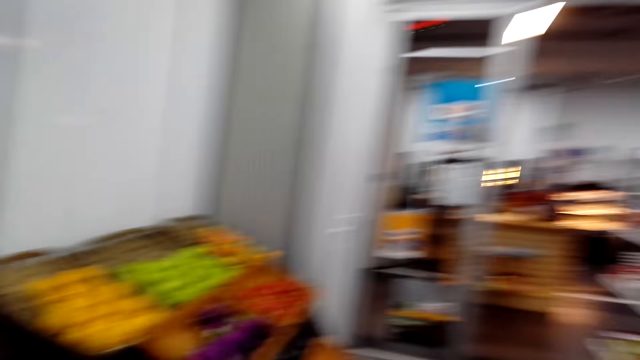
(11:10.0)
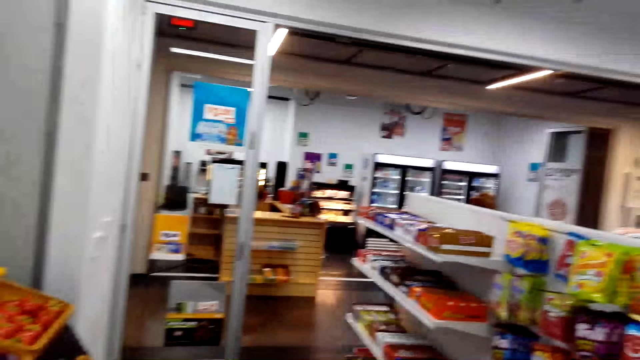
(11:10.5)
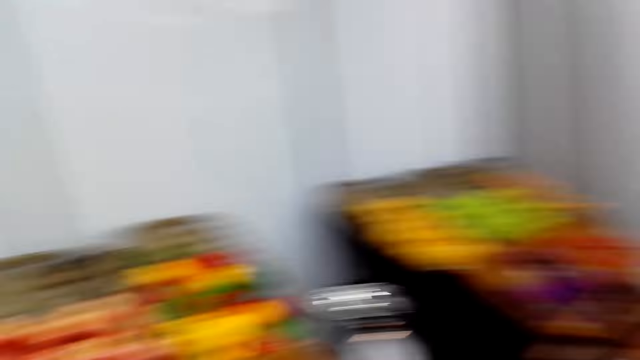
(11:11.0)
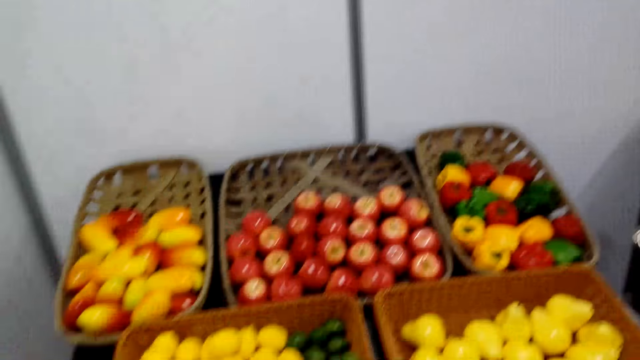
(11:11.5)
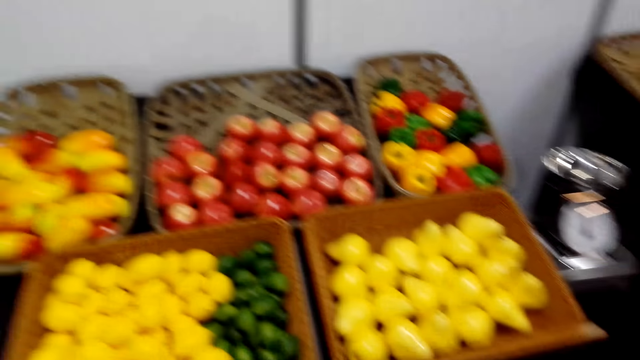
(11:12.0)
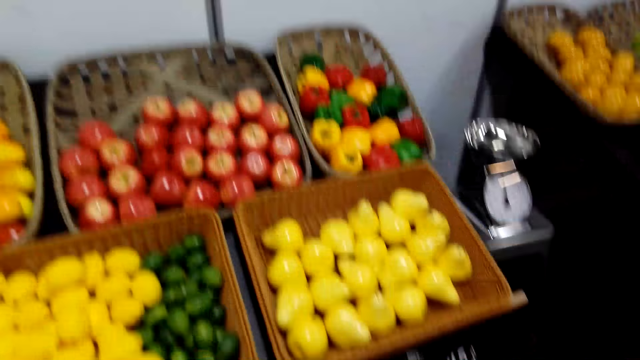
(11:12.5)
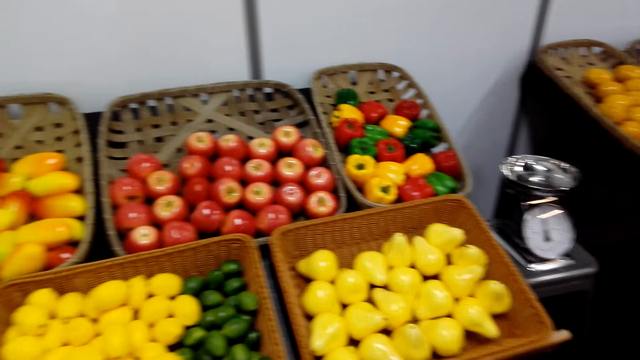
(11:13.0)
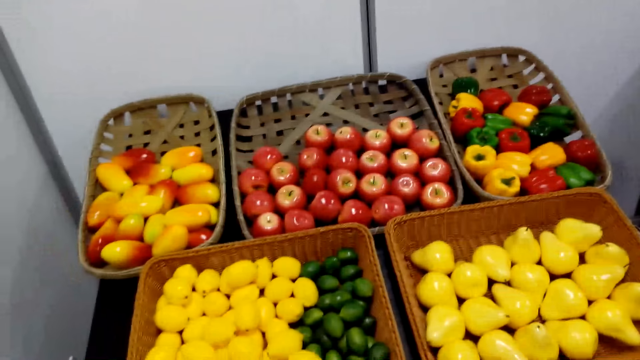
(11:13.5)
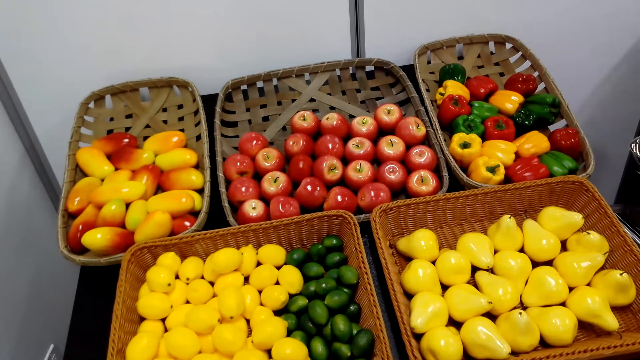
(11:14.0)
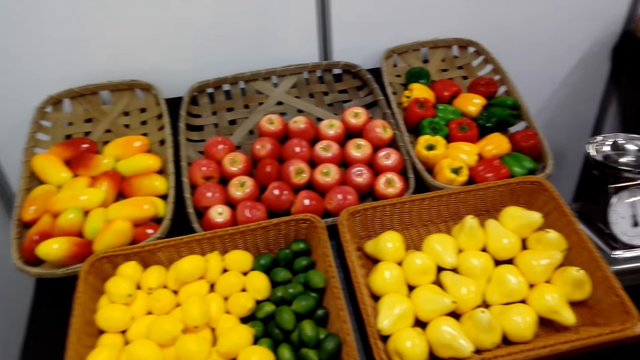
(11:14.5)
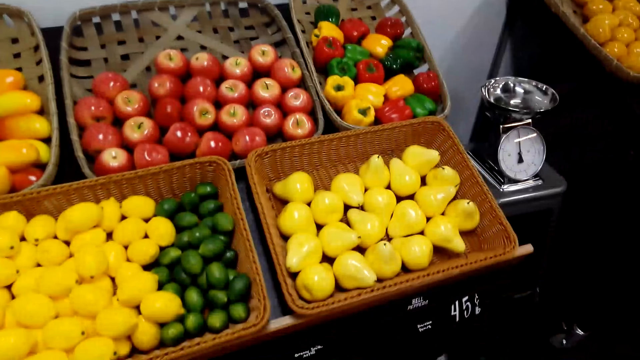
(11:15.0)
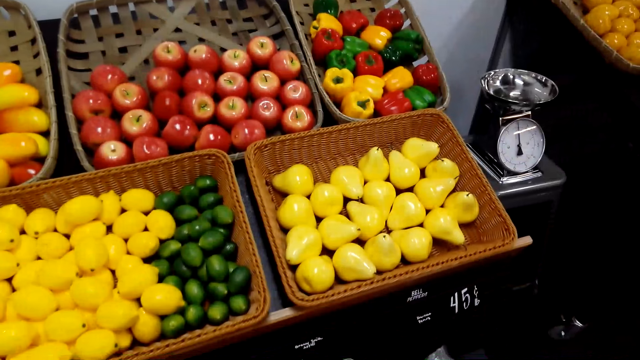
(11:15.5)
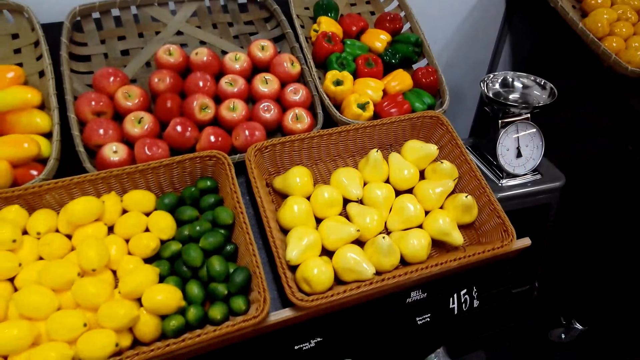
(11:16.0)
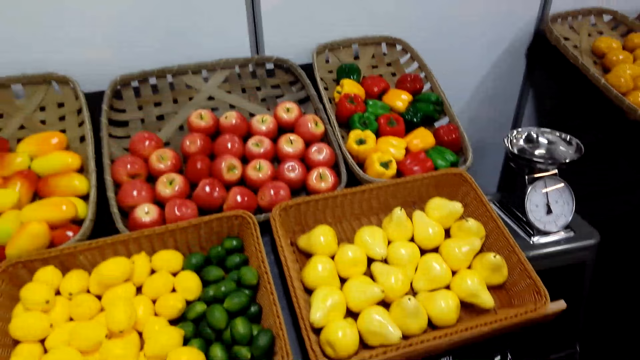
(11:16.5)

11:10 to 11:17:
The camera wearer turns around. They look around. They gaze at fruits in baskets.

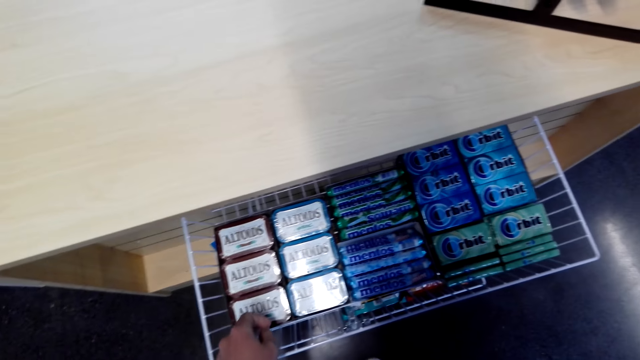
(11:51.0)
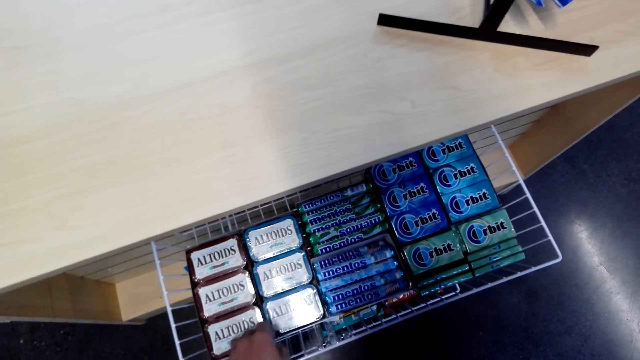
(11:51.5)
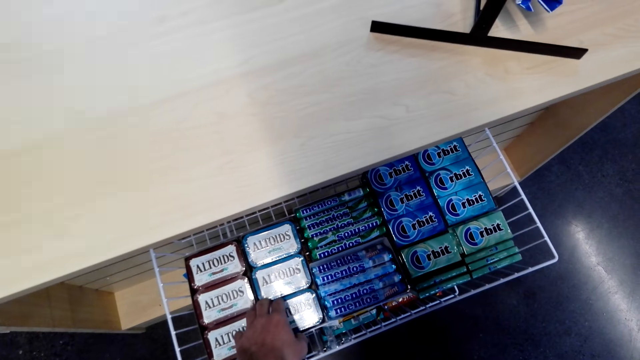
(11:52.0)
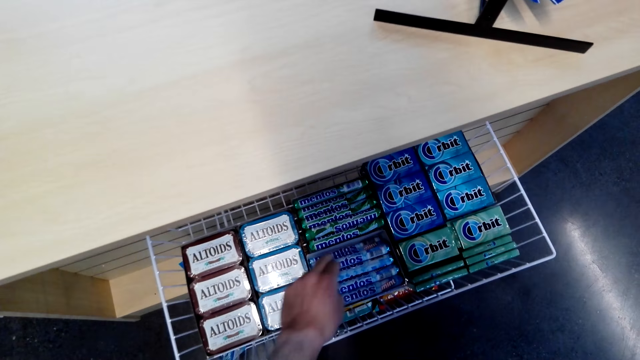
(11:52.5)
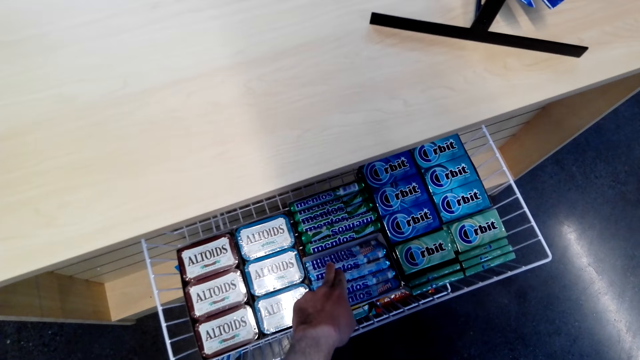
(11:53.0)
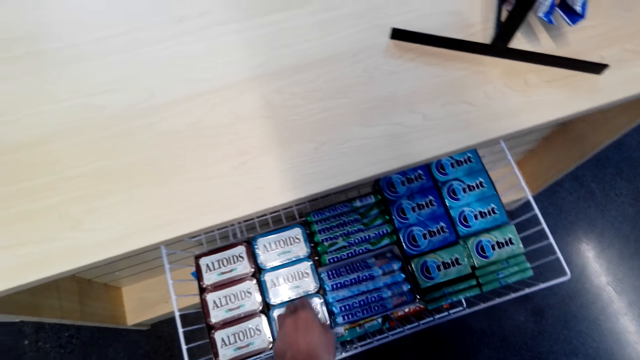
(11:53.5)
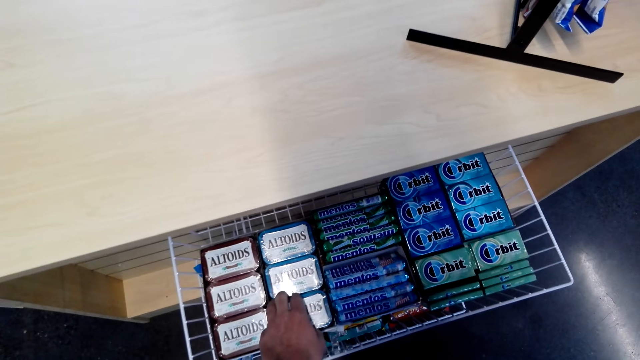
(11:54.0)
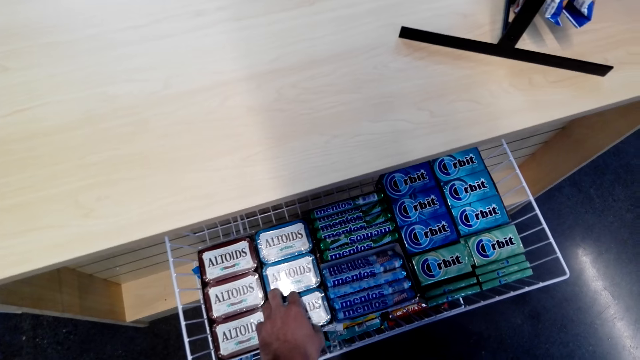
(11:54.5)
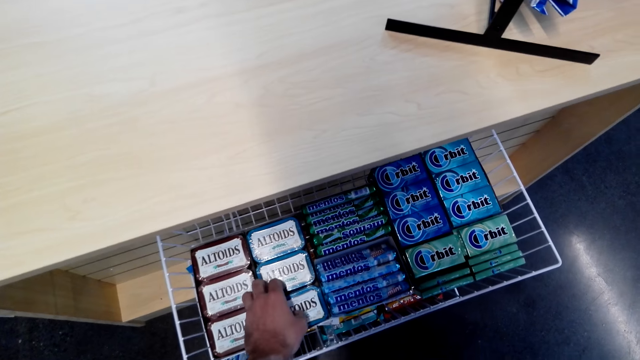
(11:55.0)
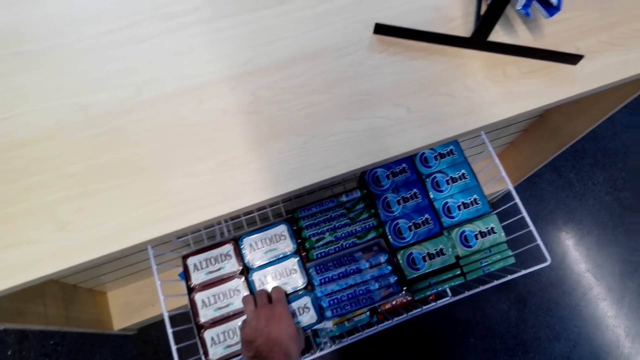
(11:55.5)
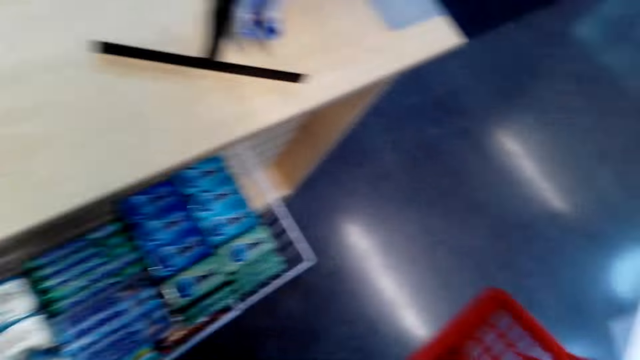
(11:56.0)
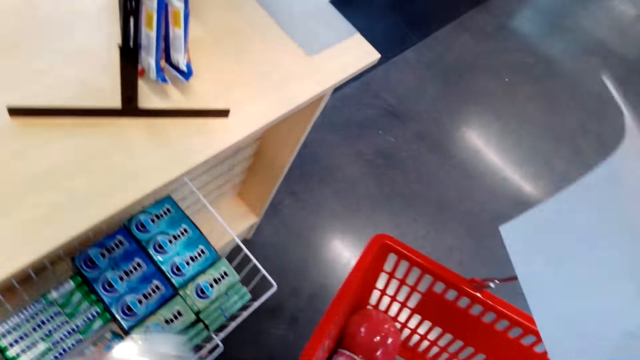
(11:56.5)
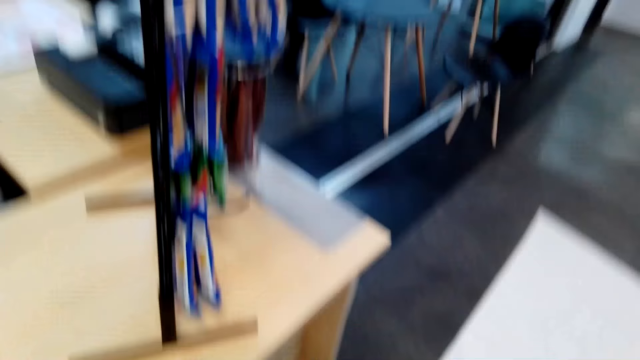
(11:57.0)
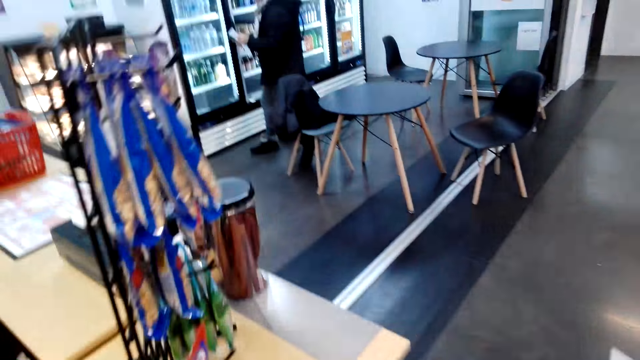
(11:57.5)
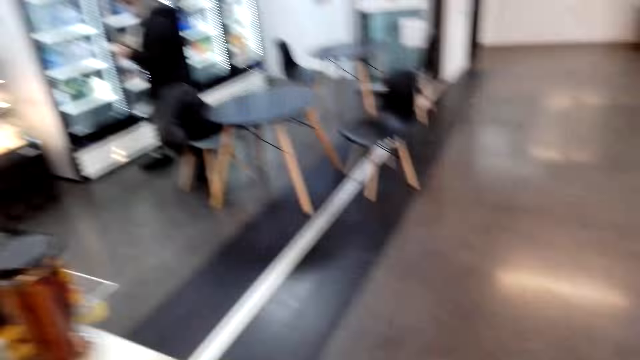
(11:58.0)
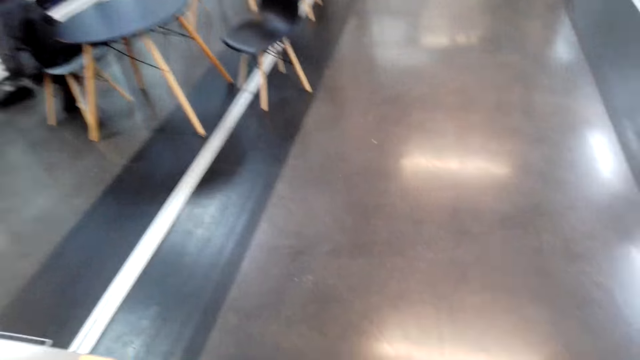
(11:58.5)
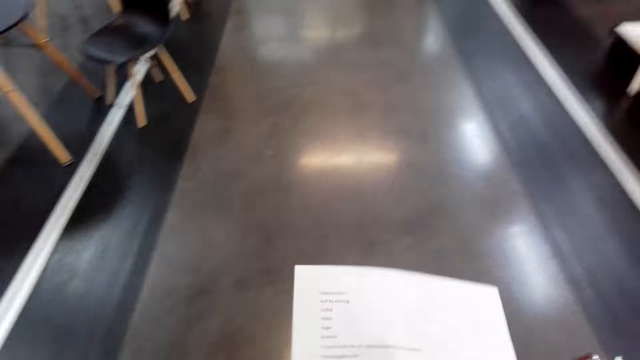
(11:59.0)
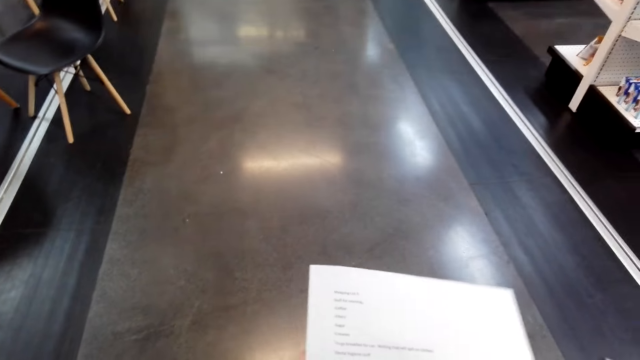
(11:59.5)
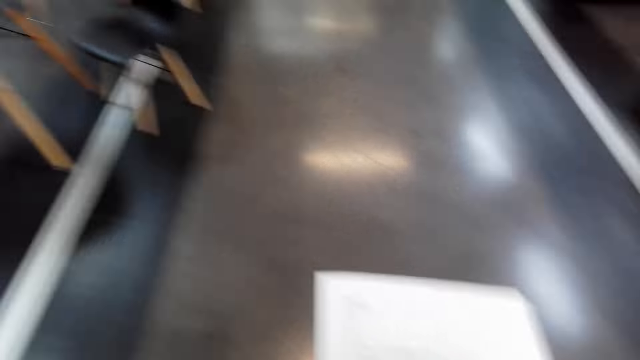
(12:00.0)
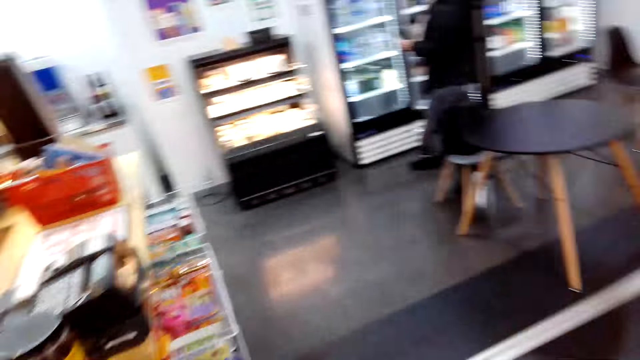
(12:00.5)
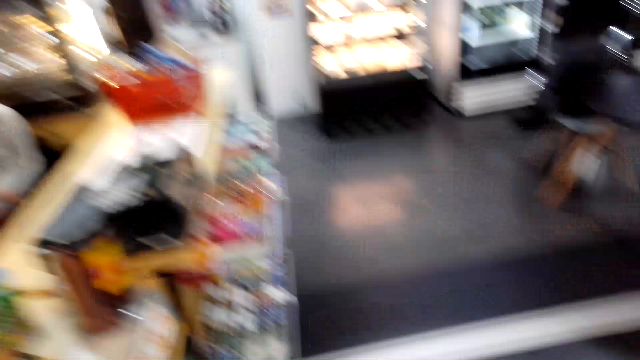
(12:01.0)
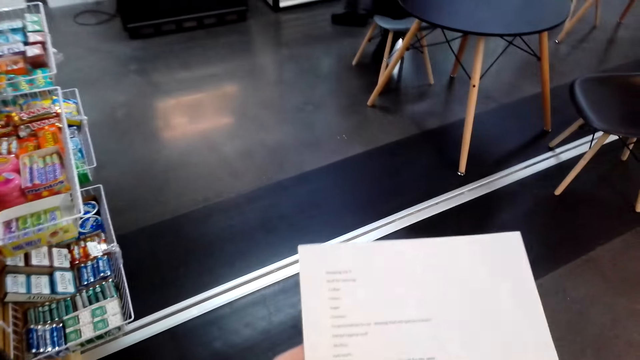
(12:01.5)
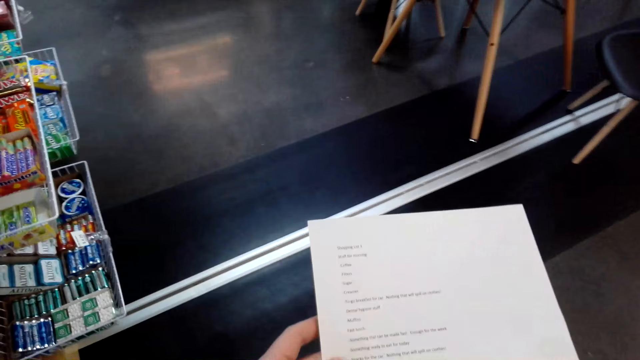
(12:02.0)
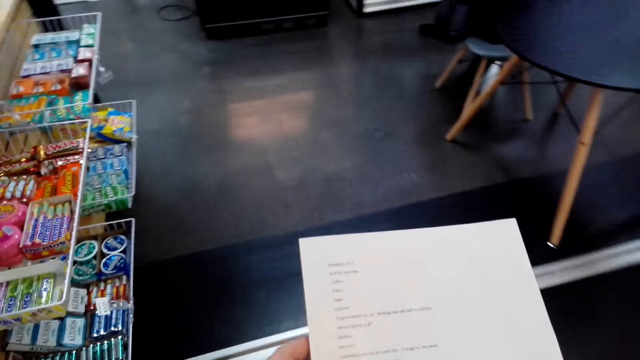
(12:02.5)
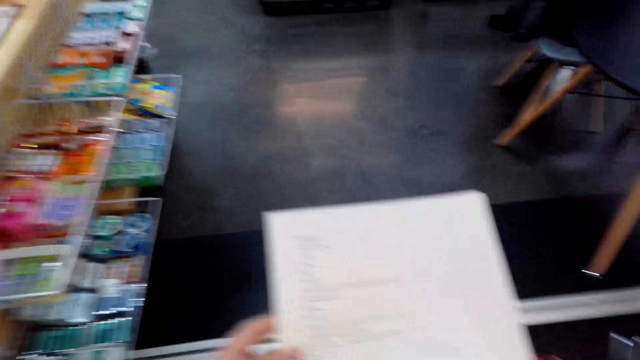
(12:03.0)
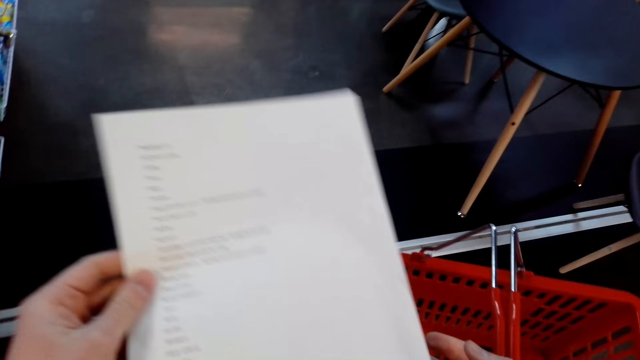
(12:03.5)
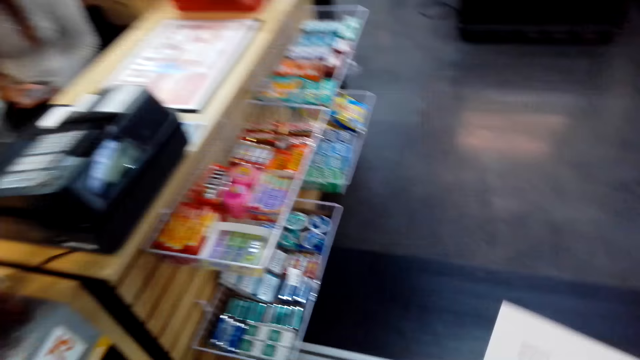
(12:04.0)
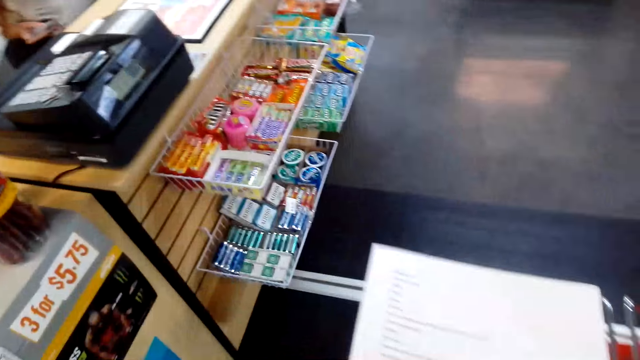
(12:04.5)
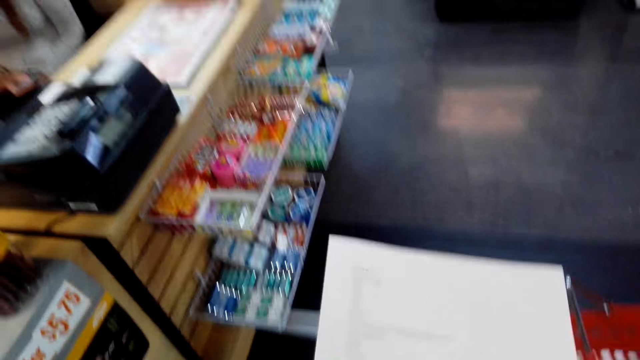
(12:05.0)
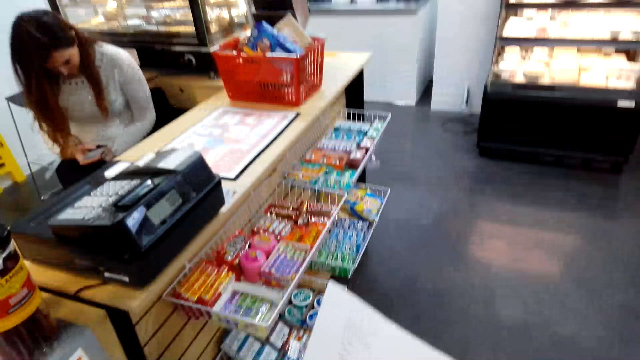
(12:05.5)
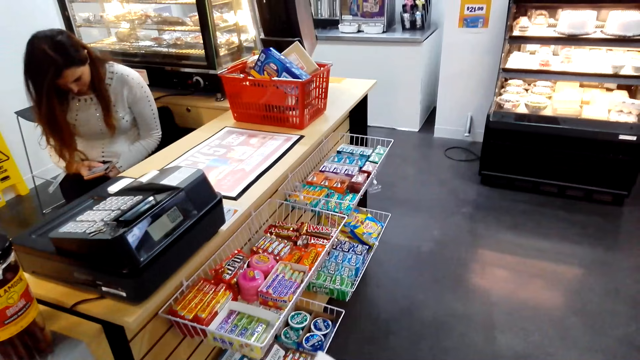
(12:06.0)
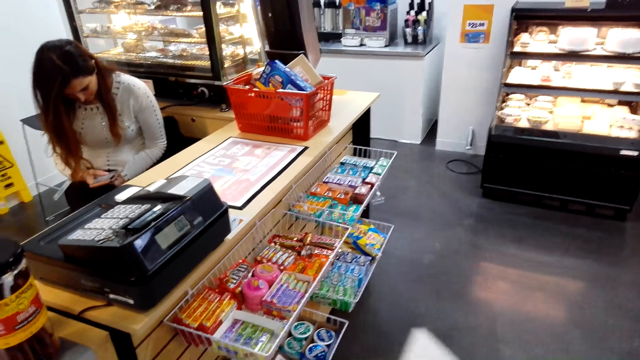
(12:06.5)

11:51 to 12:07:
The camera wearer grabs a breath freshener from the rack. They hold the printed paper and shopping basket. They put the breath freshener in the shopping basket. They look at the printed paper. They gaze at candies on the rack by the counter. They look at the printed paper. They hold the printed paper and shopping basket. They gaze at the candies on the rack by the counter. They hold the printed paper and shopping basket.
